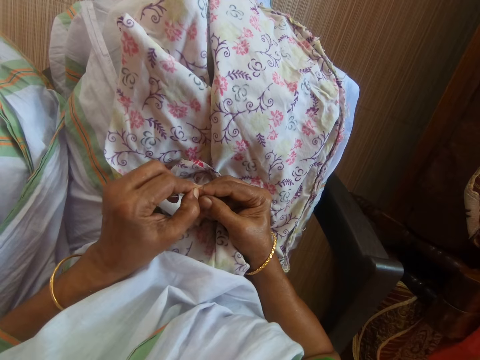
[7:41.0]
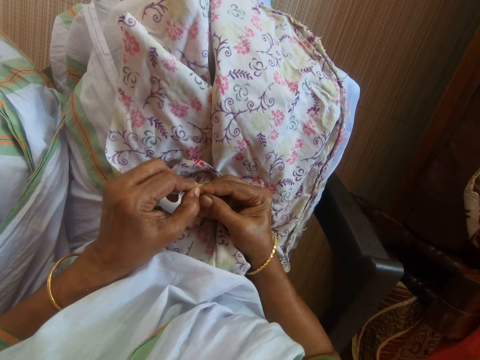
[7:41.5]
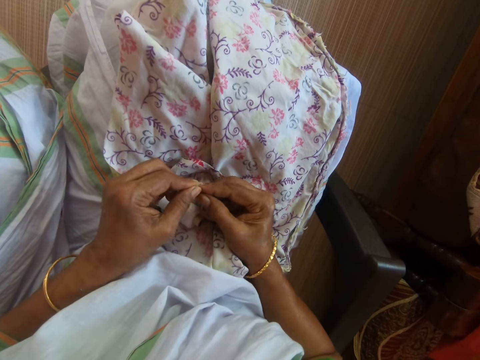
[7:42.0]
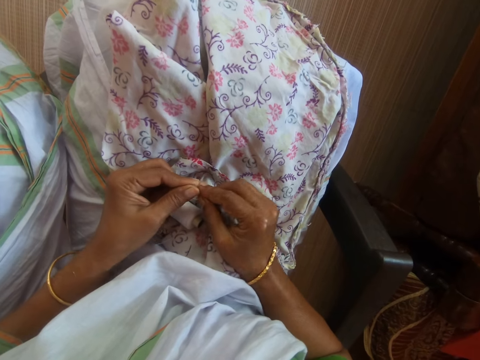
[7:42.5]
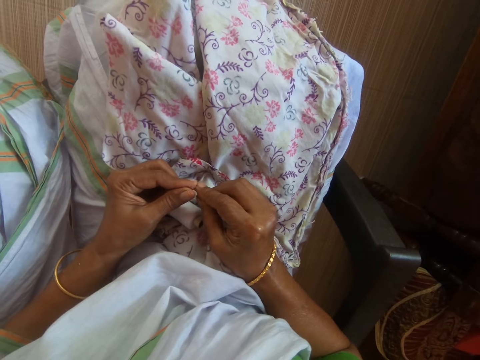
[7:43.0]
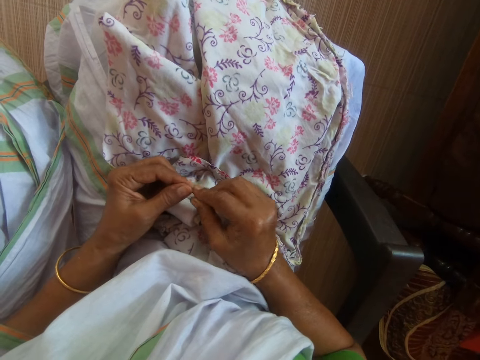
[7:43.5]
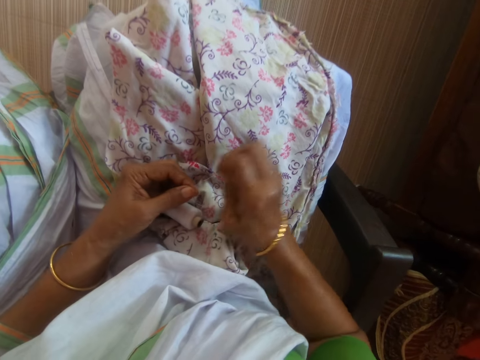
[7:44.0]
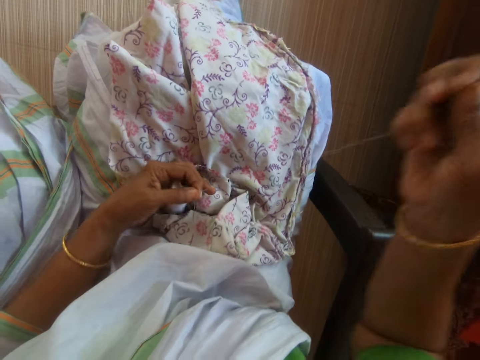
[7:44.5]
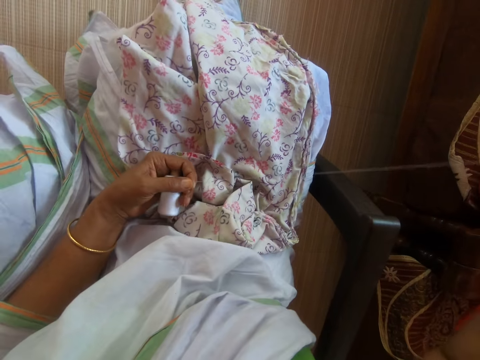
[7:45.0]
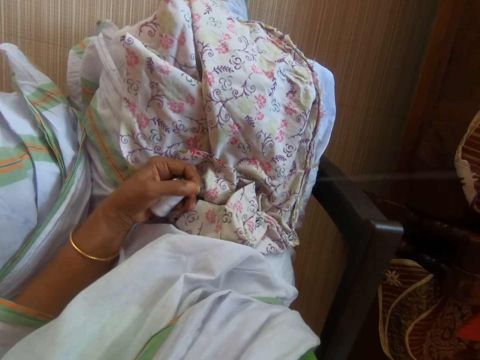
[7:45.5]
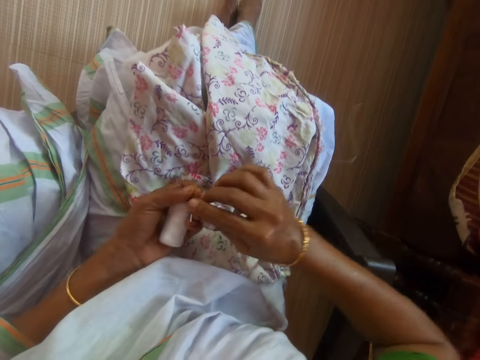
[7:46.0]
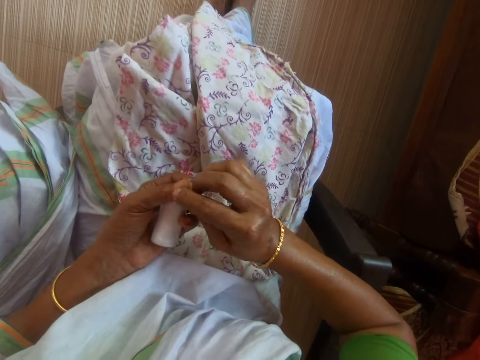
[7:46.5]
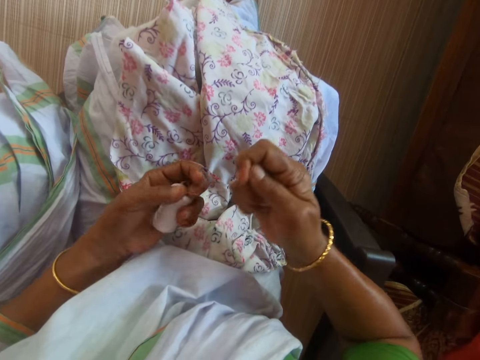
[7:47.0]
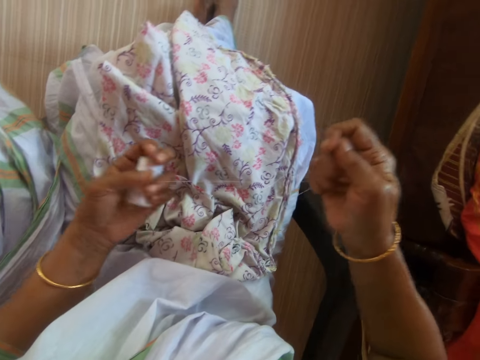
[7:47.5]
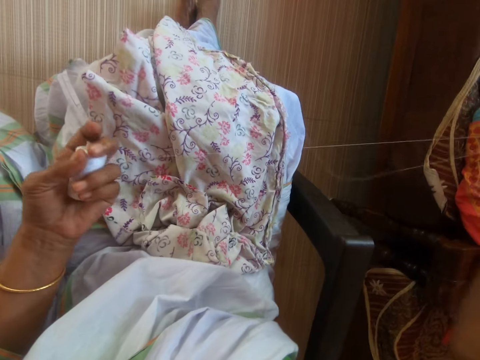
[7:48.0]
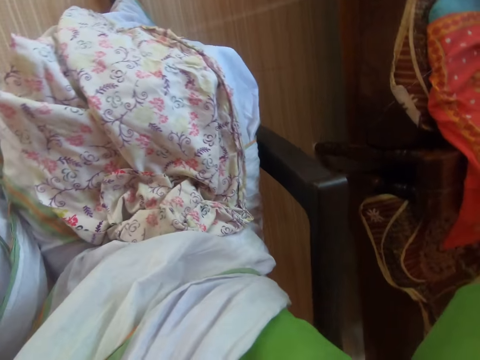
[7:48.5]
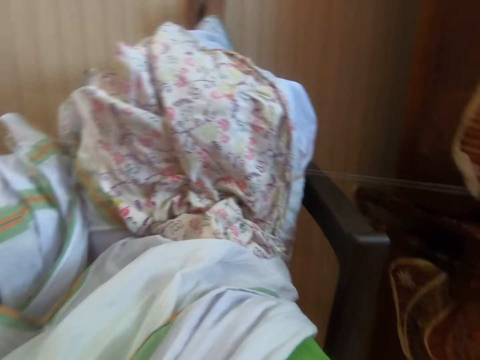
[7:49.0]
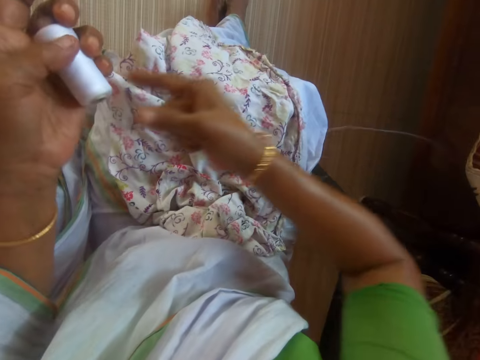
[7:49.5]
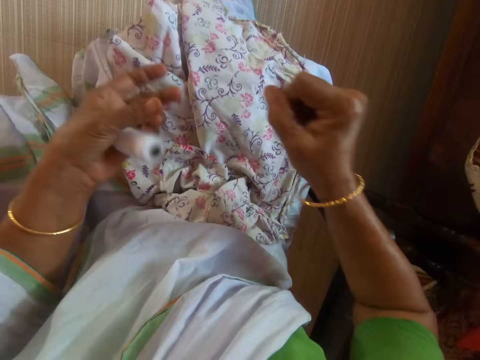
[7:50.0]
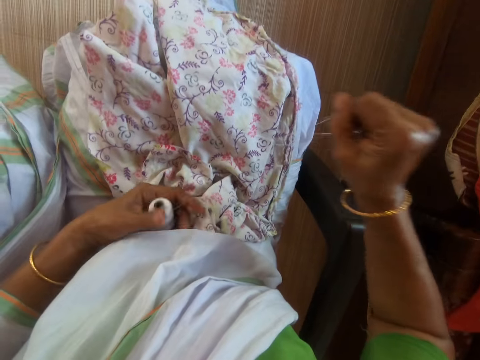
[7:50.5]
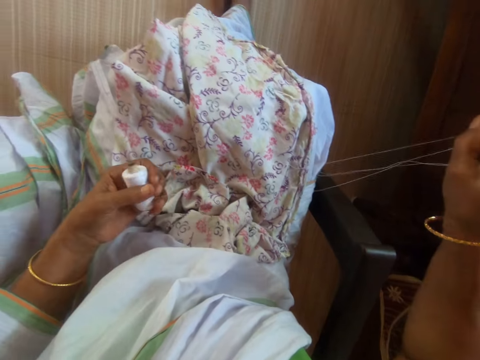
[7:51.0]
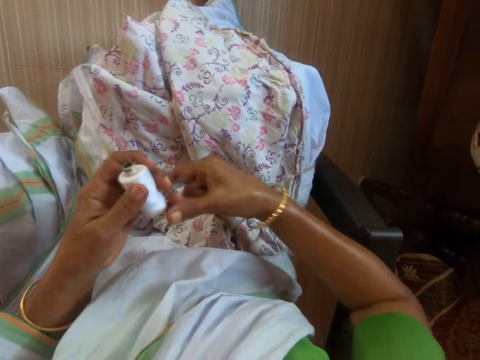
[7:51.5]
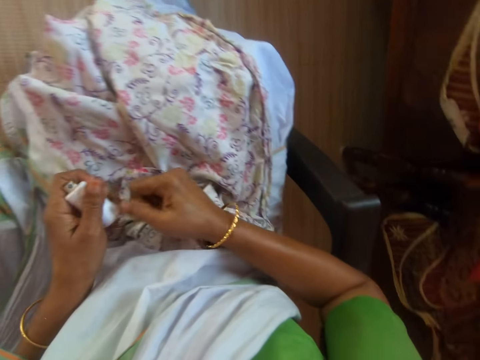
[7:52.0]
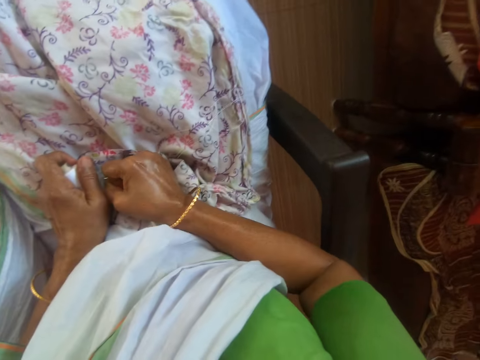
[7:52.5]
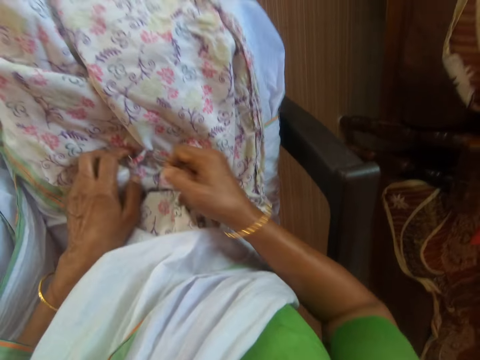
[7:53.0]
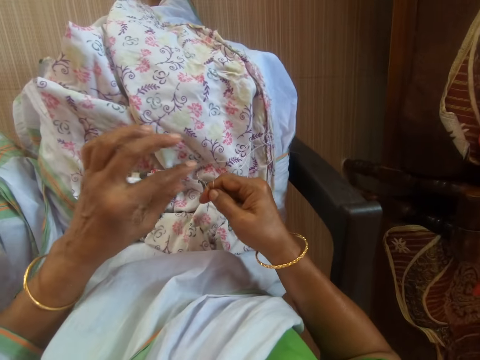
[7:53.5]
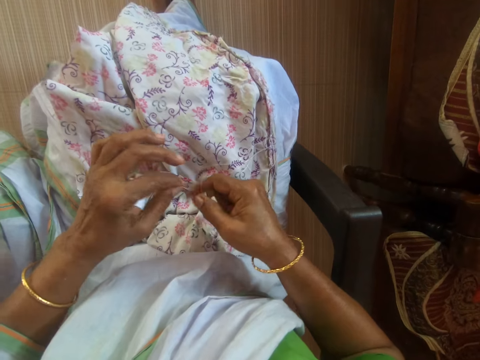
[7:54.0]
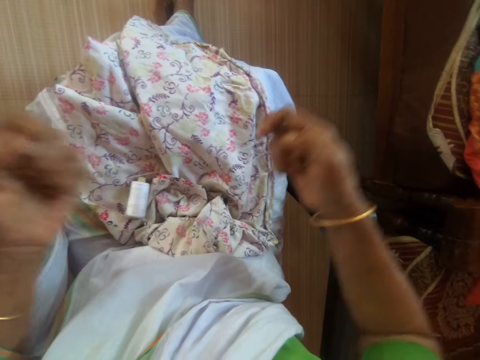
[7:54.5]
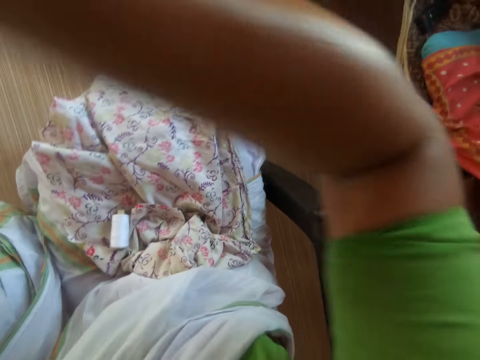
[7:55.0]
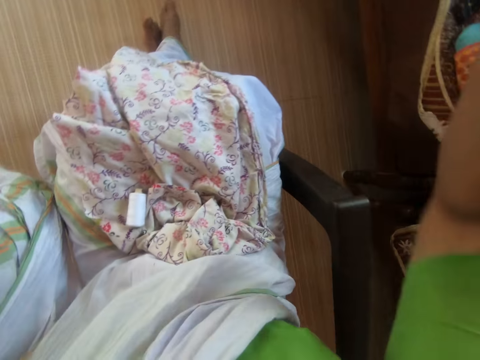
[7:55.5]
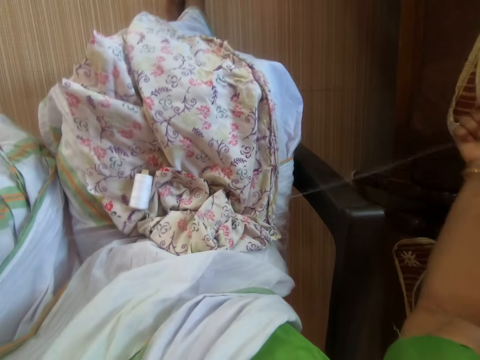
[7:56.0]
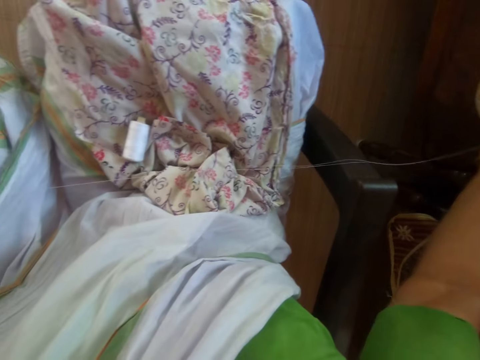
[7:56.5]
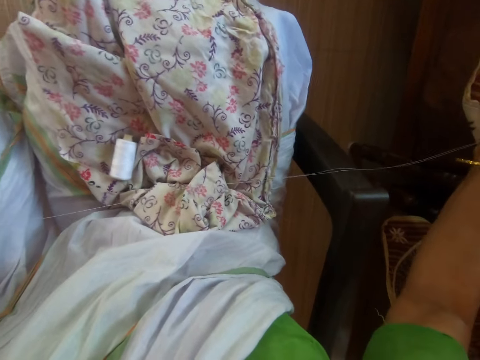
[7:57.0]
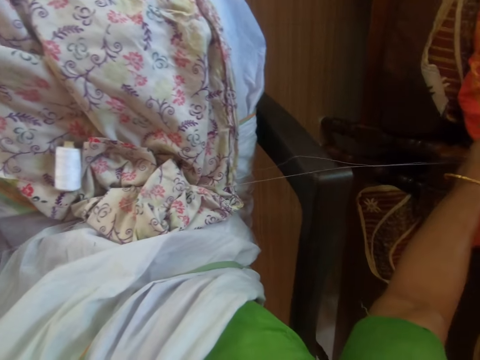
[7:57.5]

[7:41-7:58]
The camera wearer passes the needle from her right hand to her left hand. She drags the thread with her right hand. She holds the thread roll with her left hand. She passes the needle and thread from her left hand to her right hand. She drags the thread with her right hand. She cuts the thread with her right hand. She drops the thread roll on her lap with her left hand. She drags the thread with both hands.

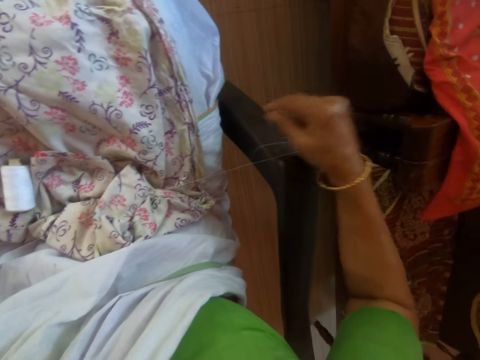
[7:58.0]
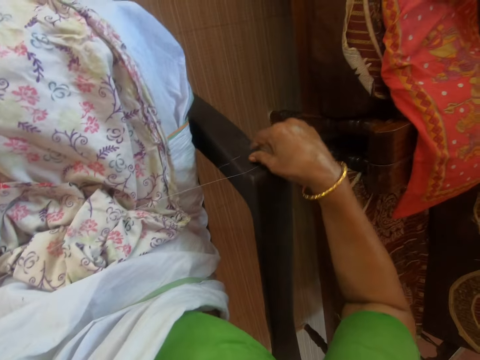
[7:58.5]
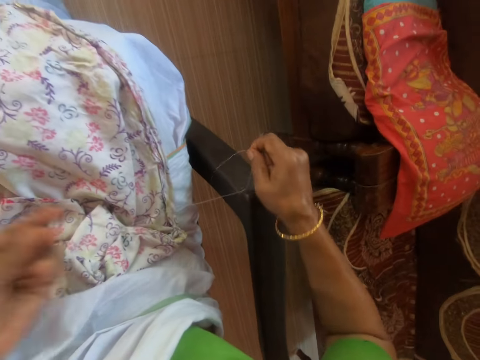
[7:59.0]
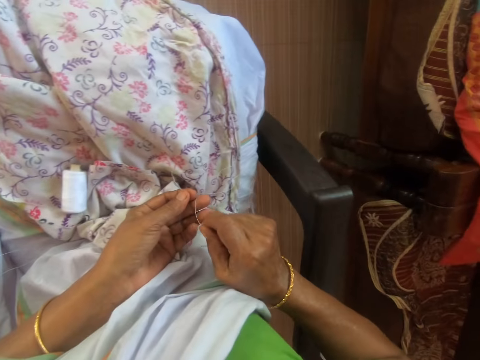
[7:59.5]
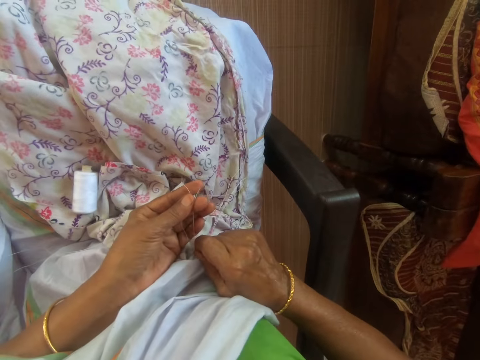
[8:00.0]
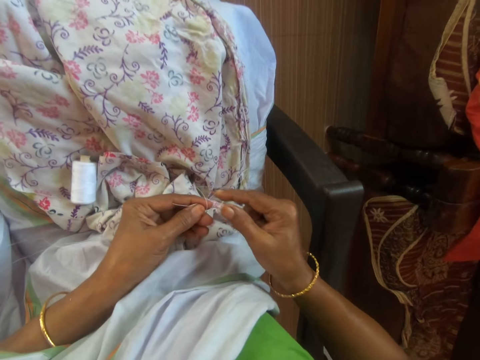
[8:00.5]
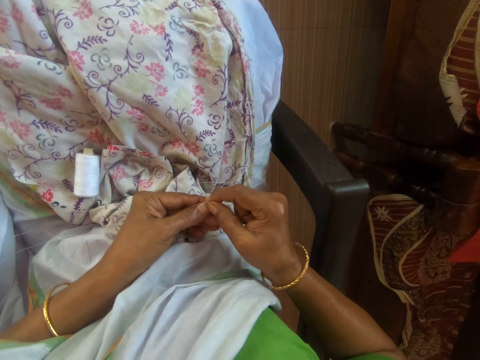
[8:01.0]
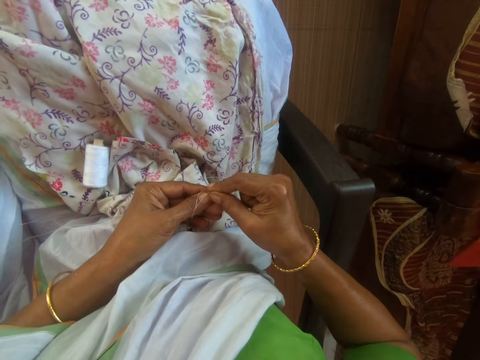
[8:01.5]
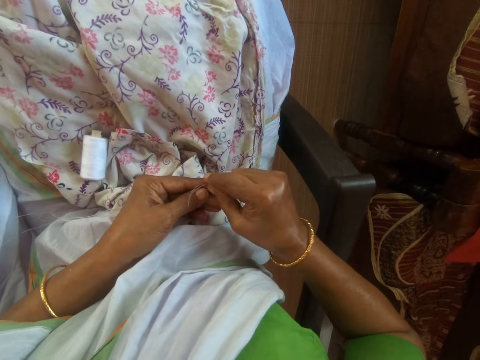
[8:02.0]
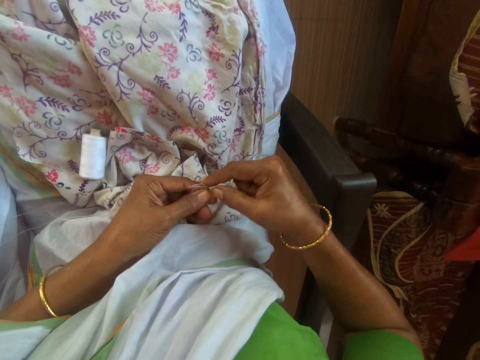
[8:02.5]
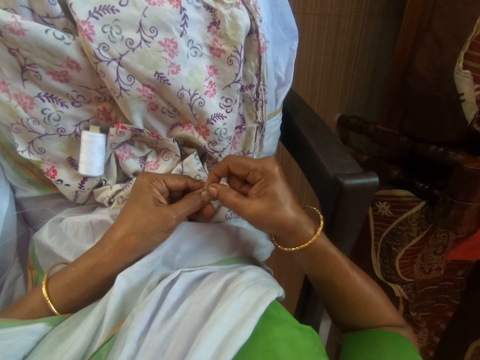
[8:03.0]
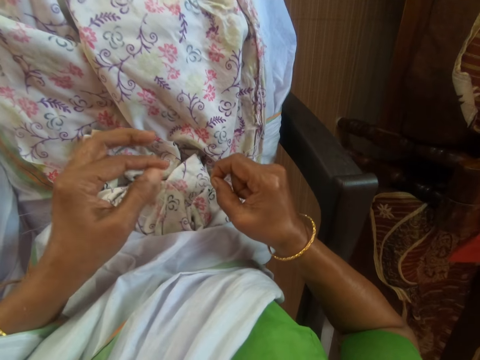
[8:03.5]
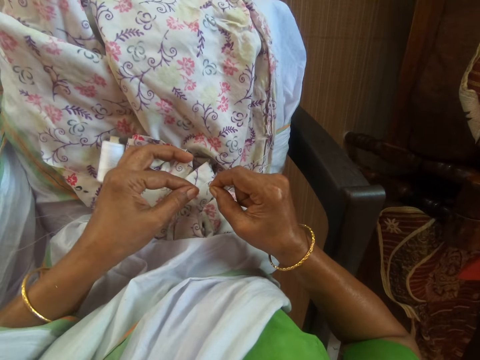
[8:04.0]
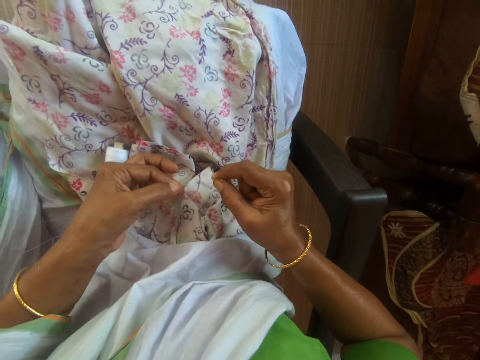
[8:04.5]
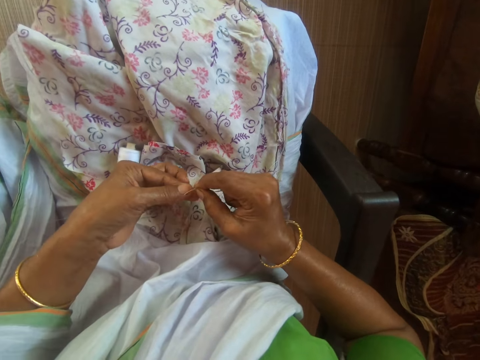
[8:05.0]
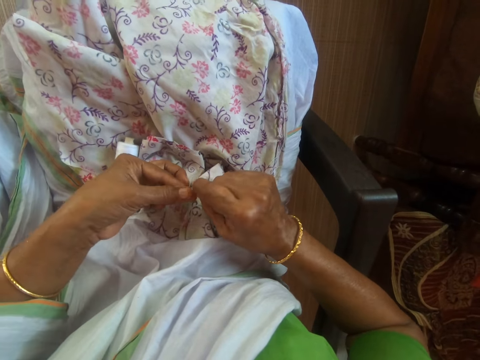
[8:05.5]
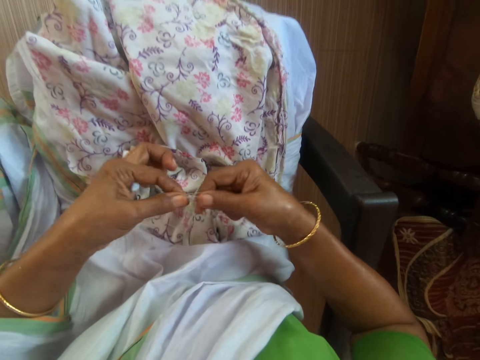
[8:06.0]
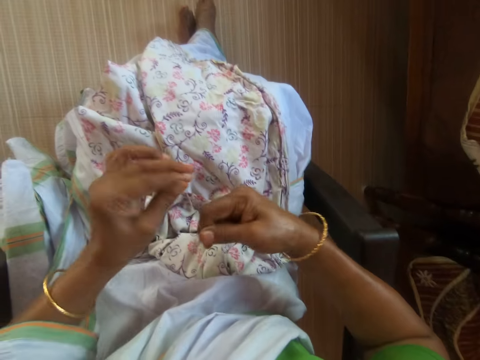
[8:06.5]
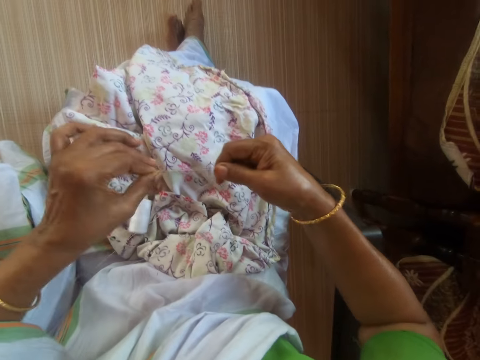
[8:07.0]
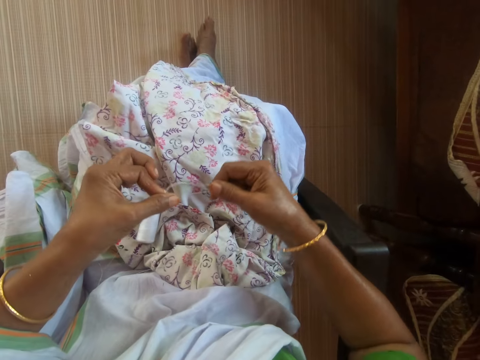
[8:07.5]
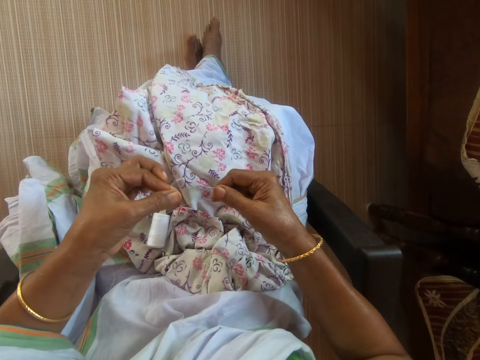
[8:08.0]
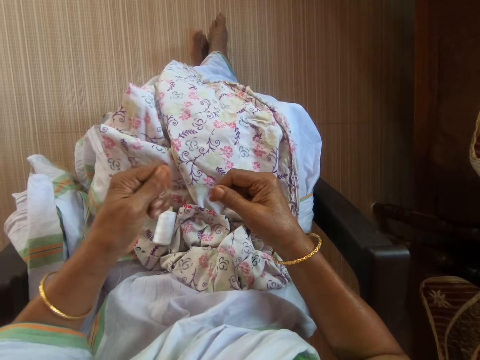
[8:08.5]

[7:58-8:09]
The camera wearer ties the thread with both hands. They tie a knot on the strand.
